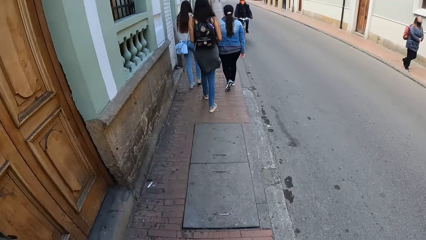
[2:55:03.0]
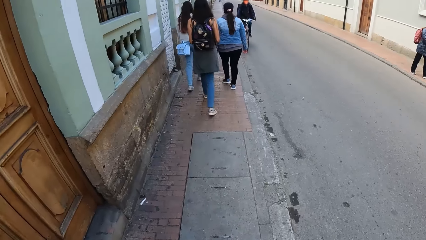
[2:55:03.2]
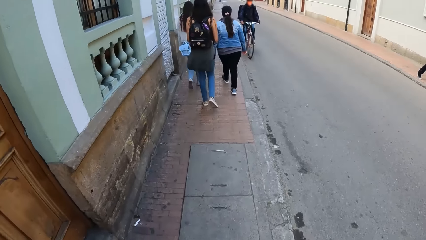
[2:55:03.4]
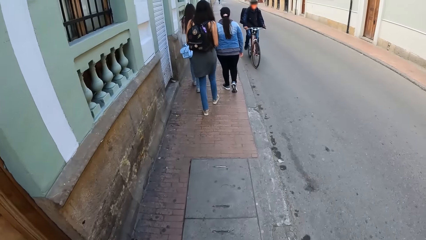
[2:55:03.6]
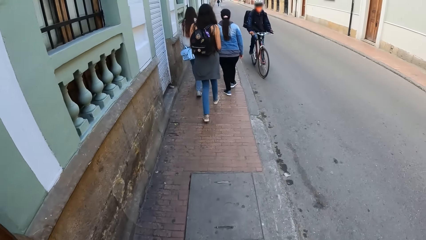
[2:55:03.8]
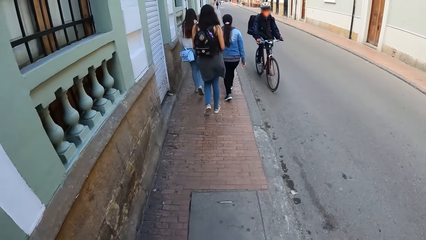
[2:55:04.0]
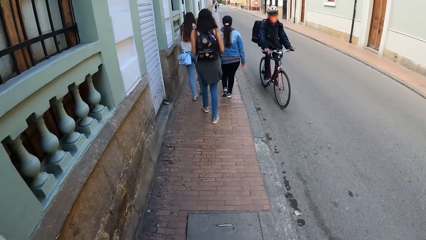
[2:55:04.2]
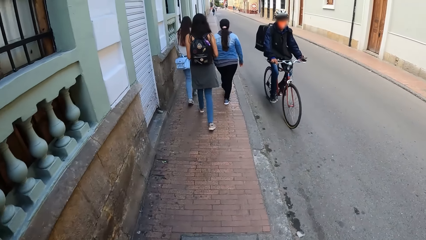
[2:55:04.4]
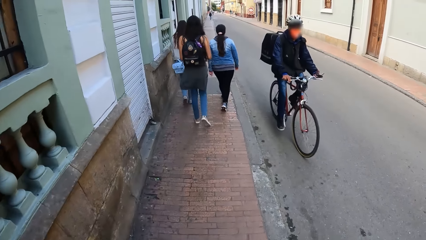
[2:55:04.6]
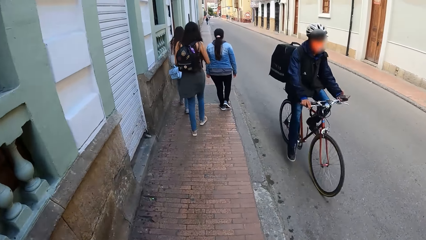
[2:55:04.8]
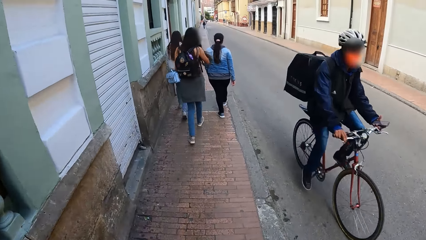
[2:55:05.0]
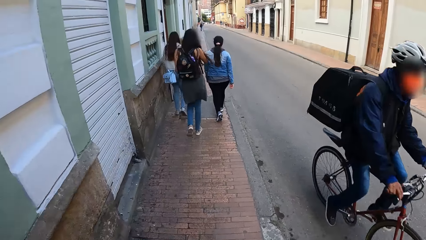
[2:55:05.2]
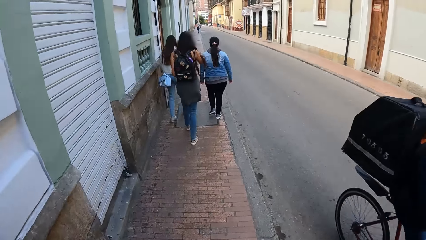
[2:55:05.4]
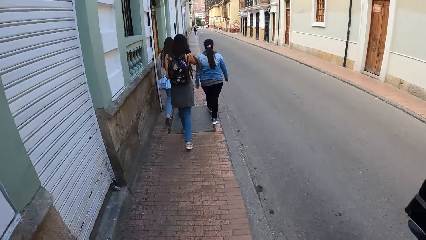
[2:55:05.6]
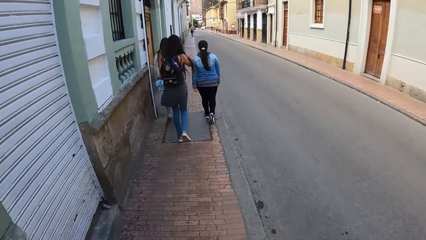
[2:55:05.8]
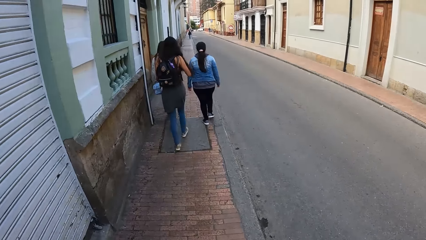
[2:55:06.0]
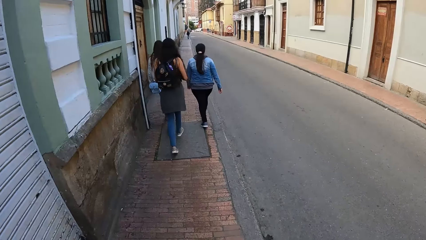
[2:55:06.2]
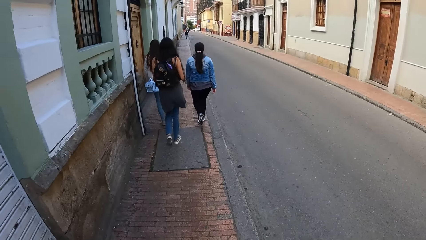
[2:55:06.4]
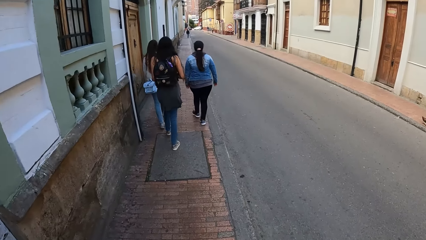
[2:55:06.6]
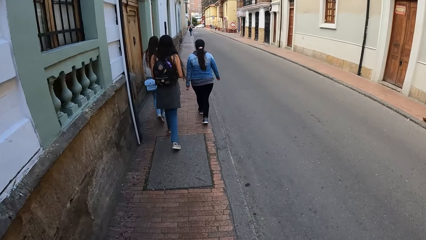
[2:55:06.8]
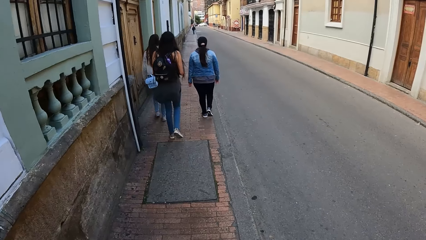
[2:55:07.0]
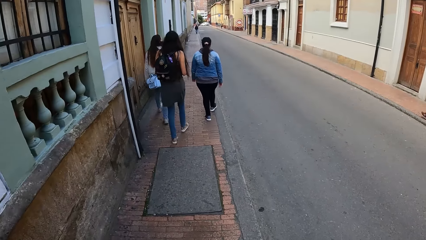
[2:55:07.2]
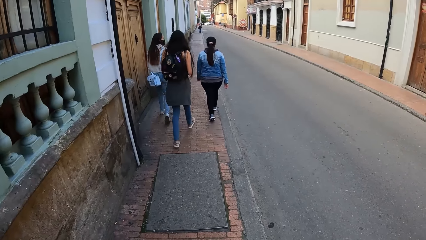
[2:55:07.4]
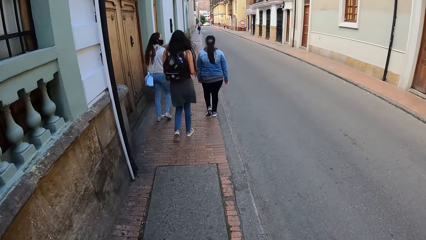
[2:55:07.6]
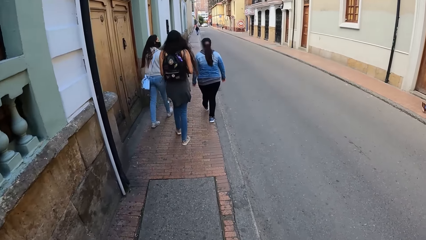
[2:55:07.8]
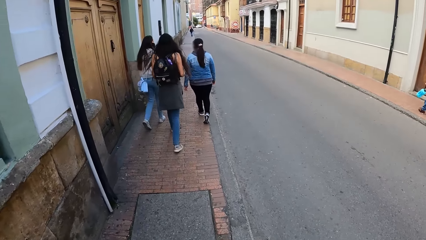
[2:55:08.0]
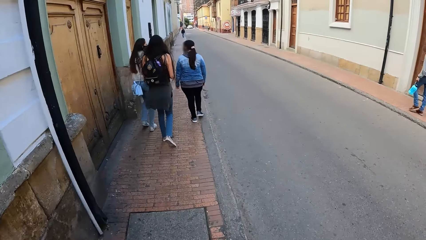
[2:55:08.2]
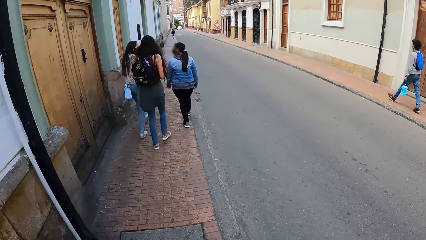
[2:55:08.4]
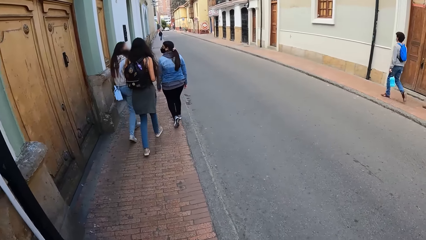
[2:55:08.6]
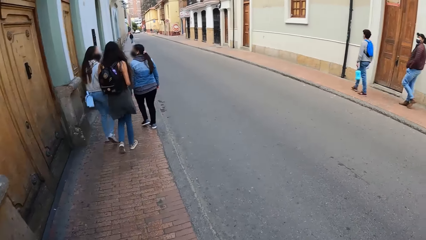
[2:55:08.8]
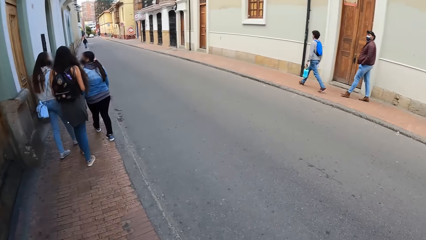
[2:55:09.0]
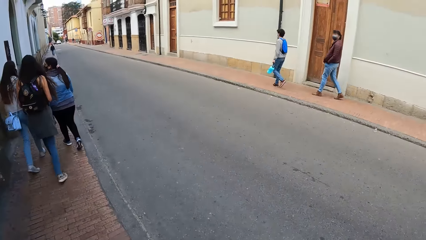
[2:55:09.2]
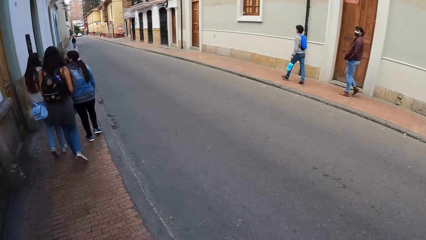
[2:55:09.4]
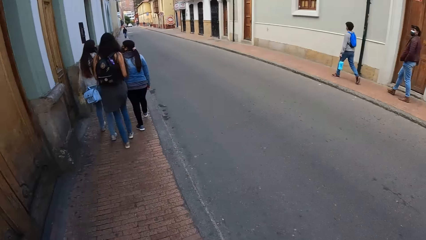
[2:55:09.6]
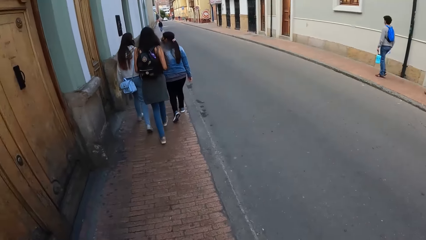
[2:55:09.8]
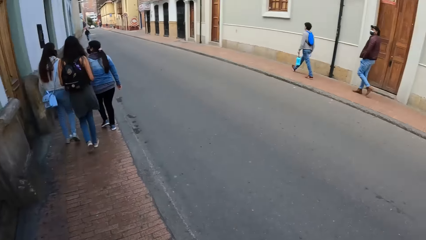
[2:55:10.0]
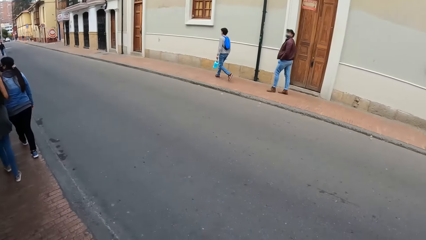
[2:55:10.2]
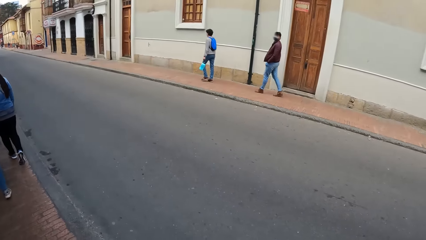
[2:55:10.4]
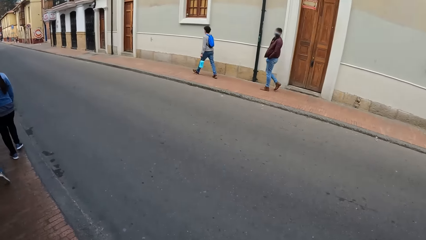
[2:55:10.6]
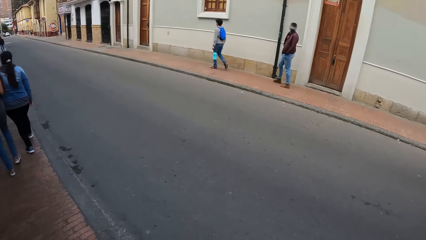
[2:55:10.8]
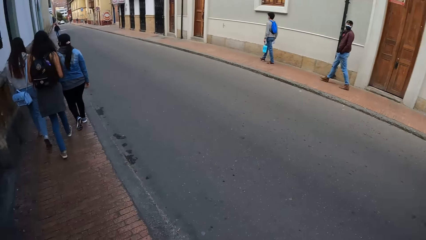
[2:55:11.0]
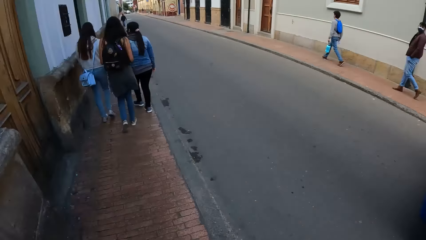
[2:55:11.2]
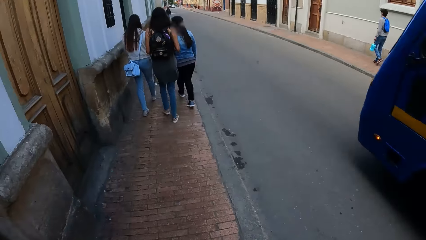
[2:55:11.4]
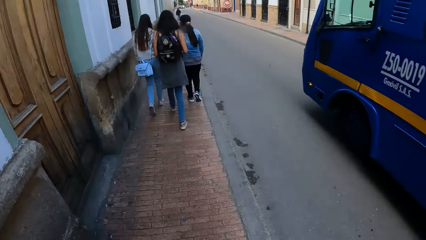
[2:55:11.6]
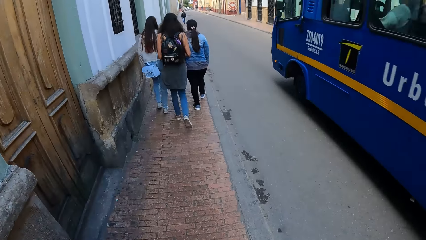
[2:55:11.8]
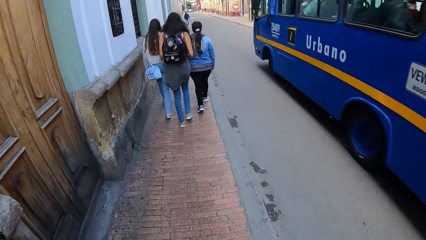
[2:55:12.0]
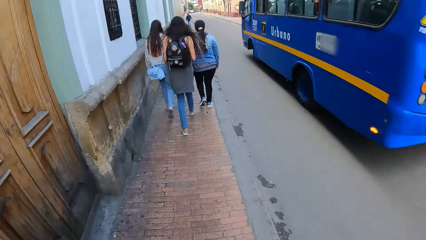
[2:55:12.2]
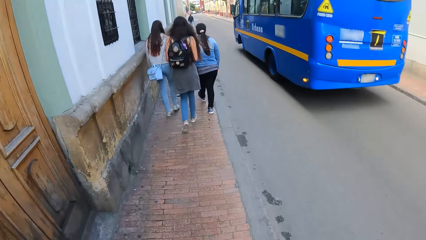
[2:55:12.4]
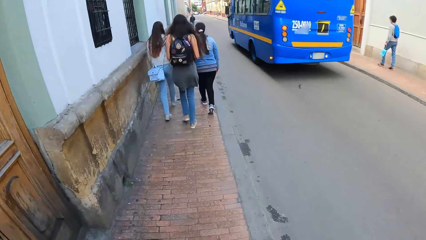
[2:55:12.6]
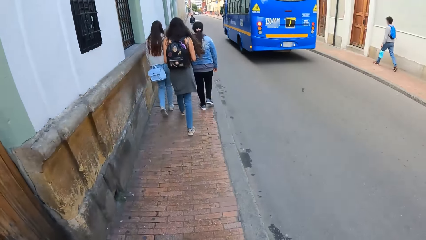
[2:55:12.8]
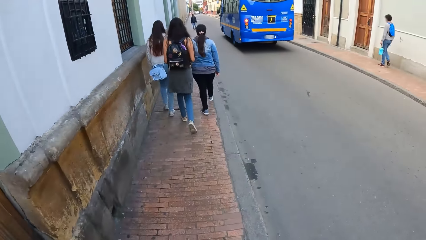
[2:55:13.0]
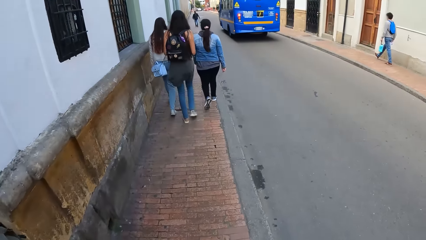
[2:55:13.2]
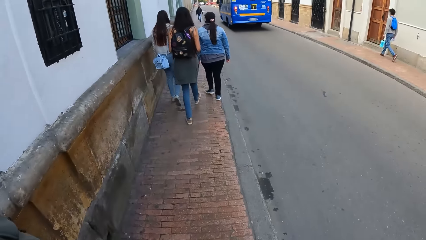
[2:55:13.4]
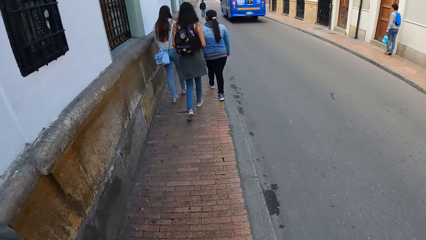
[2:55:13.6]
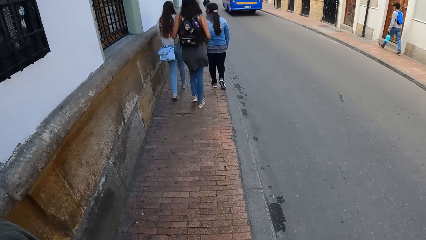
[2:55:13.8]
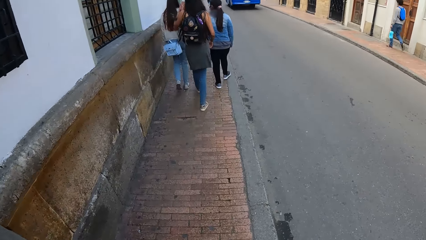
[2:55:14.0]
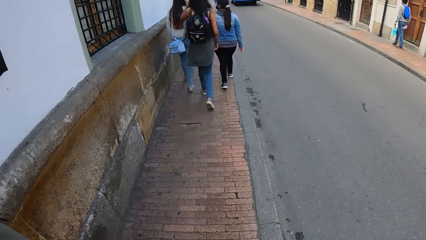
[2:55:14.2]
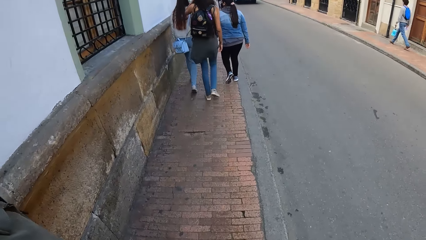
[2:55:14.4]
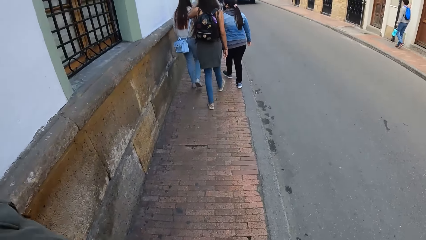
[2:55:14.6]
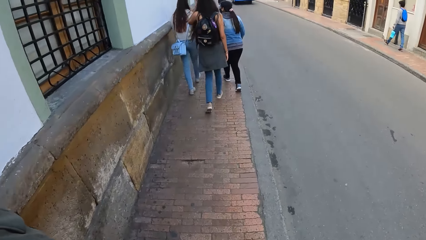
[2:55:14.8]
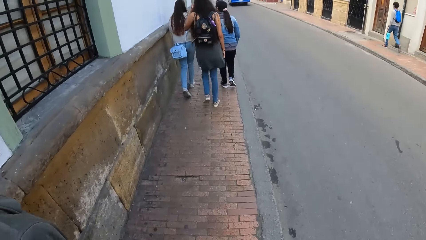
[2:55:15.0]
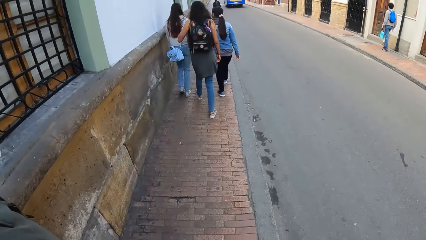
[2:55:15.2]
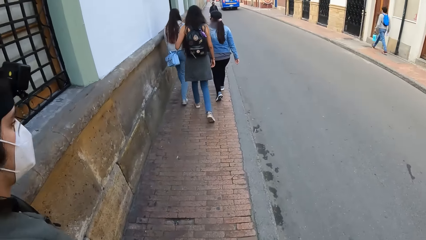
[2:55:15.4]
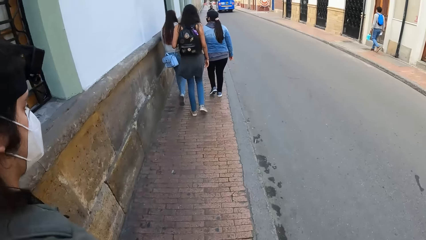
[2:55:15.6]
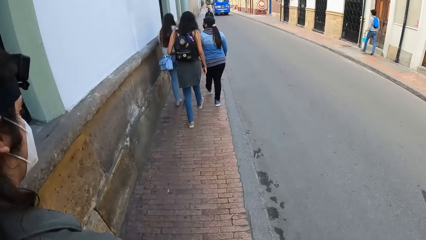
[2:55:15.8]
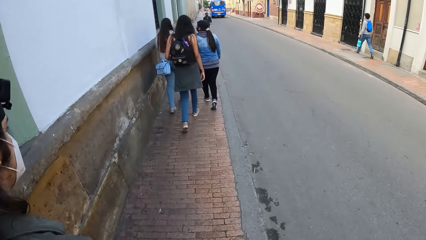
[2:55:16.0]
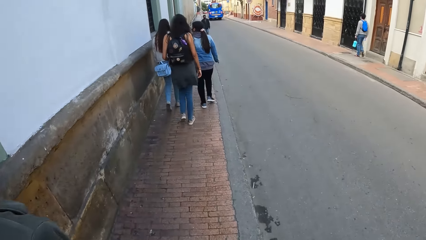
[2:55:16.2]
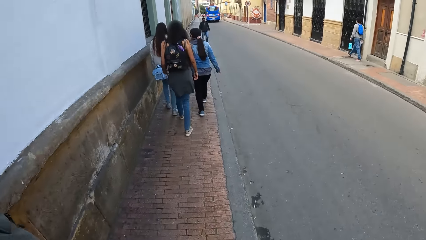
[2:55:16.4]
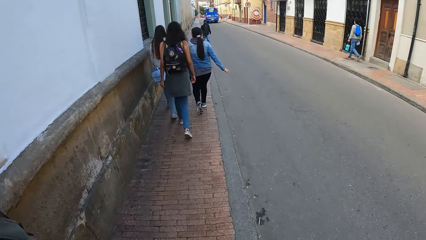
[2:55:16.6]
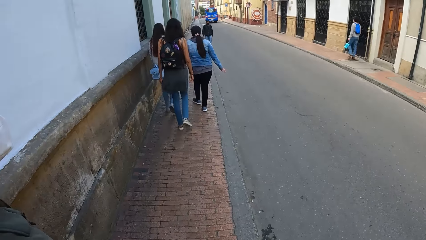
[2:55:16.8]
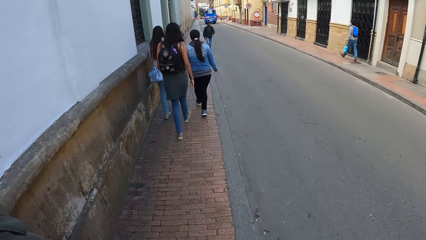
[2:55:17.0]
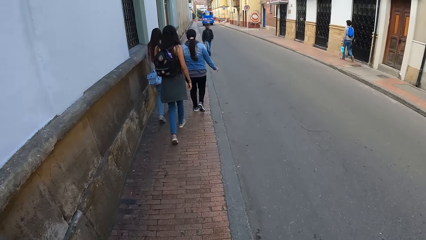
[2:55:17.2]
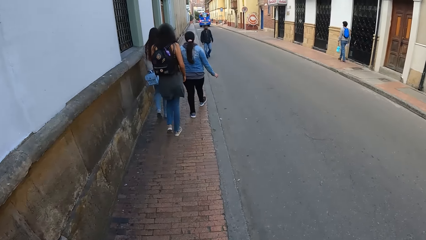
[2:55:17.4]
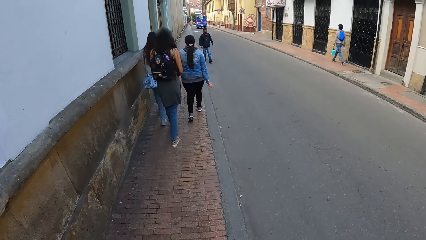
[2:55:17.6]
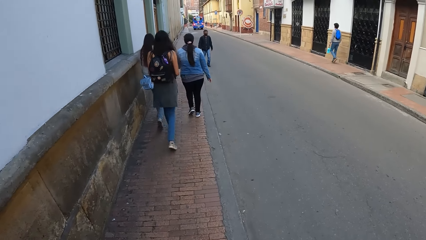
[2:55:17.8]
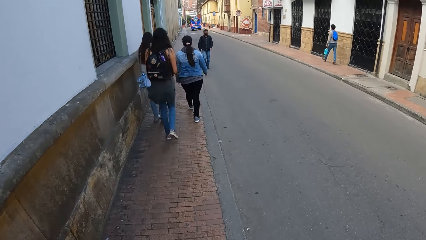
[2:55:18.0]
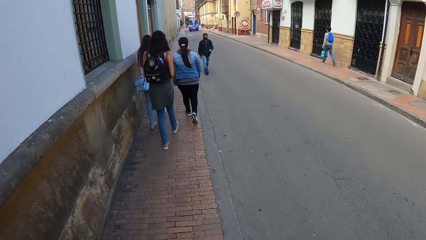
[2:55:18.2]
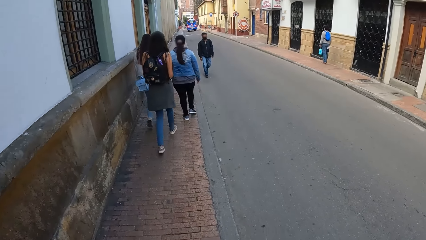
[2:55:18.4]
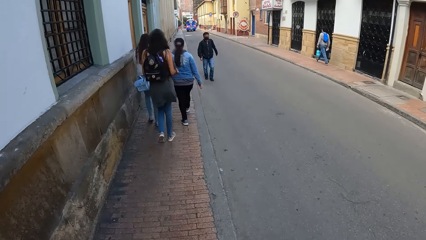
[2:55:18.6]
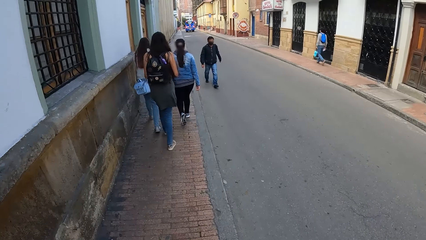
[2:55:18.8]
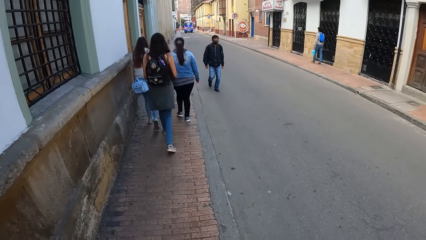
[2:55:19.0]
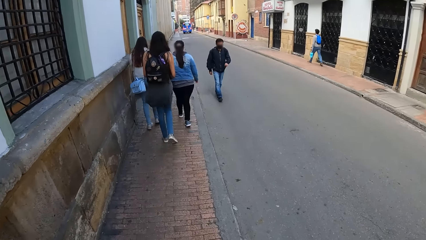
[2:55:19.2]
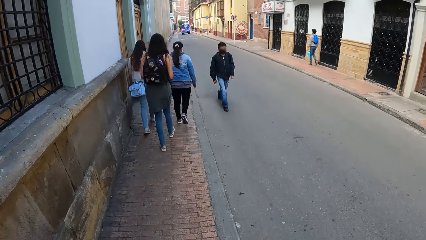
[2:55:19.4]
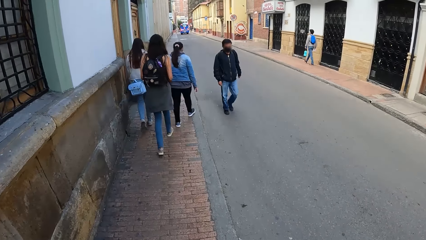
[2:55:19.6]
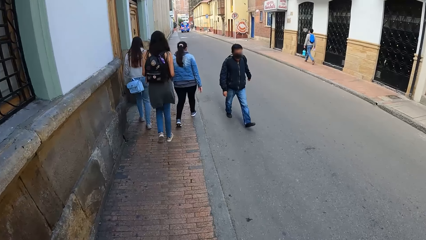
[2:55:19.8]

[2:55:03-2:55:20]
A cyclist rides a bicycle past the camera wearer. A blue bus drives past the camera wearer.
